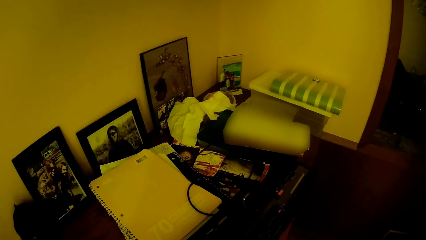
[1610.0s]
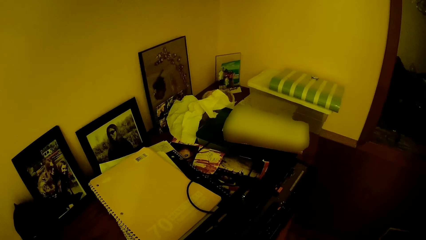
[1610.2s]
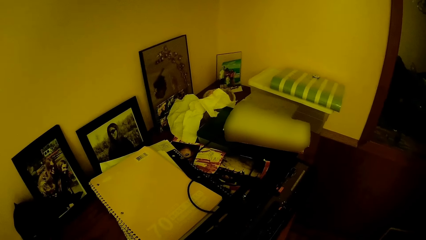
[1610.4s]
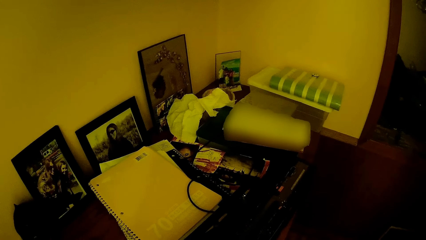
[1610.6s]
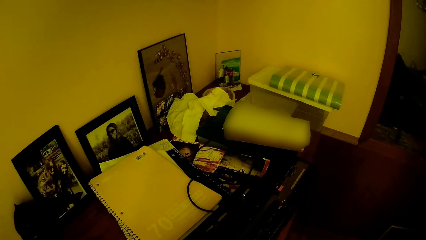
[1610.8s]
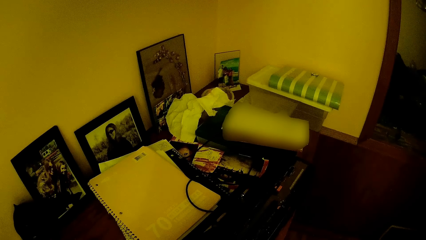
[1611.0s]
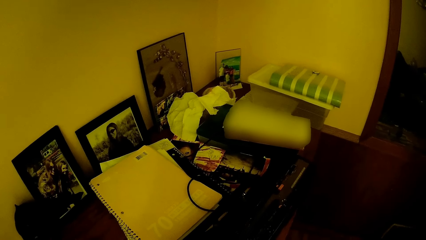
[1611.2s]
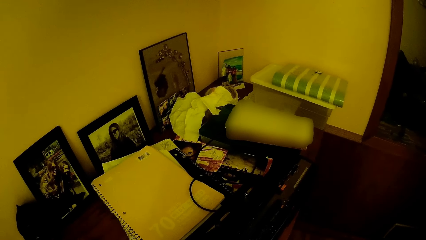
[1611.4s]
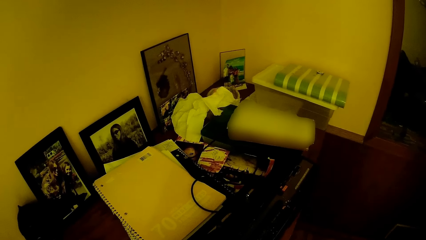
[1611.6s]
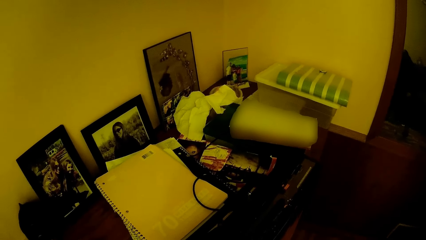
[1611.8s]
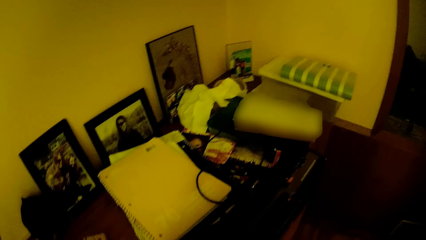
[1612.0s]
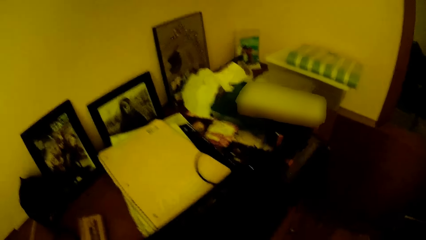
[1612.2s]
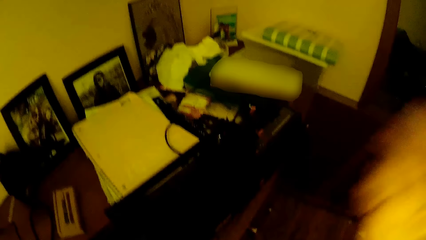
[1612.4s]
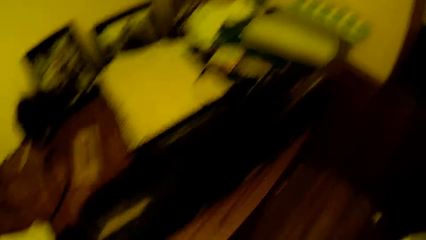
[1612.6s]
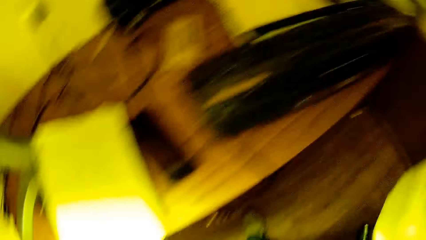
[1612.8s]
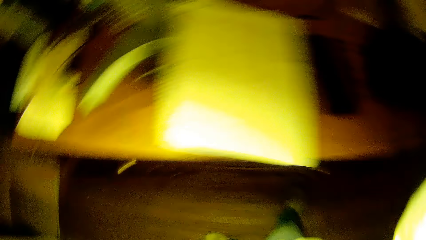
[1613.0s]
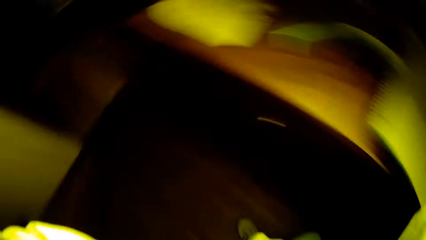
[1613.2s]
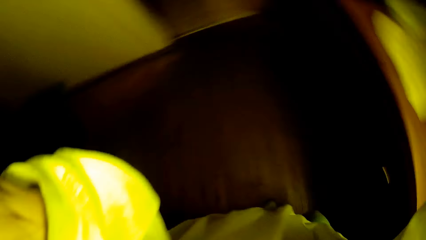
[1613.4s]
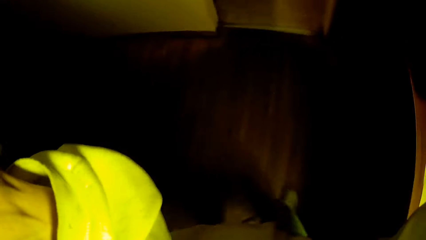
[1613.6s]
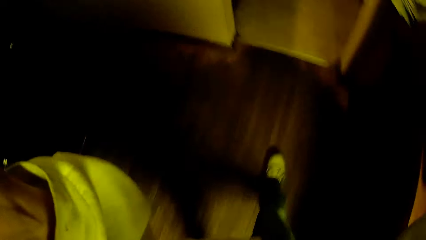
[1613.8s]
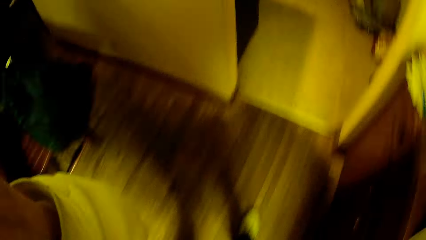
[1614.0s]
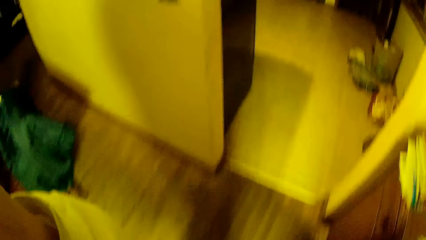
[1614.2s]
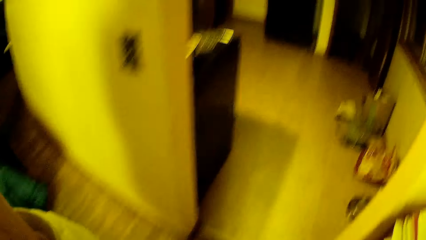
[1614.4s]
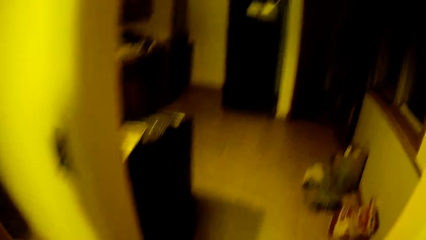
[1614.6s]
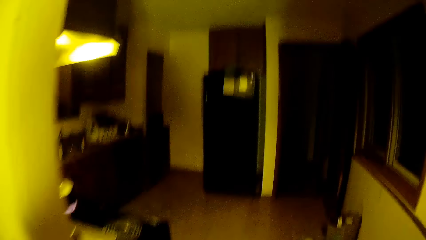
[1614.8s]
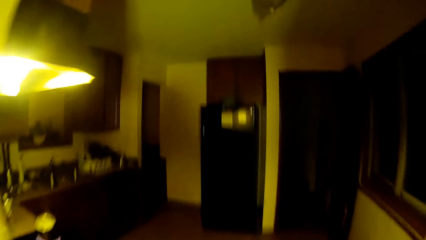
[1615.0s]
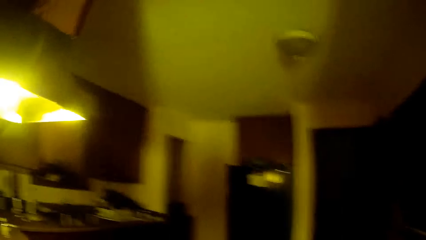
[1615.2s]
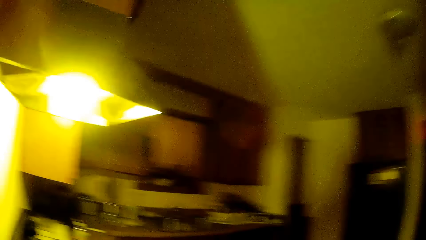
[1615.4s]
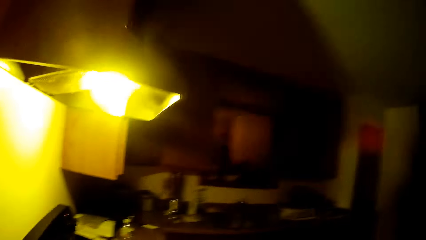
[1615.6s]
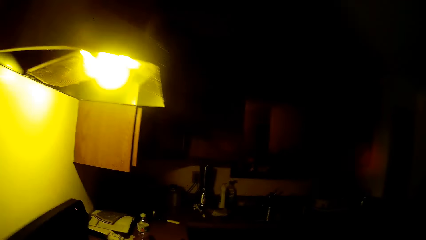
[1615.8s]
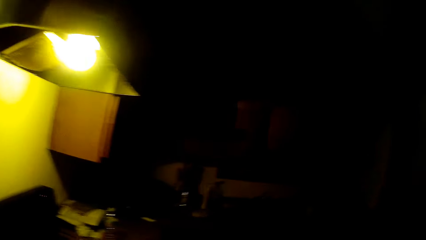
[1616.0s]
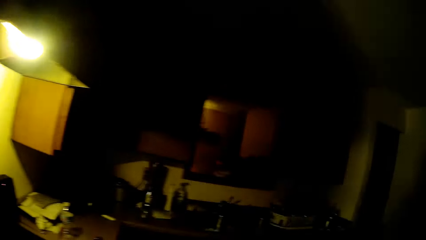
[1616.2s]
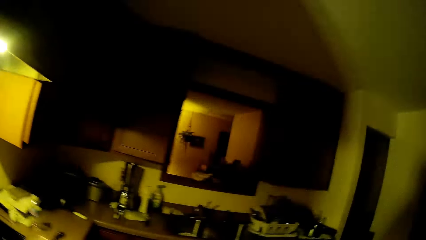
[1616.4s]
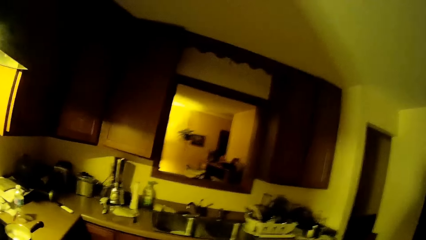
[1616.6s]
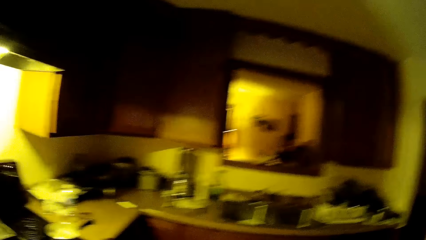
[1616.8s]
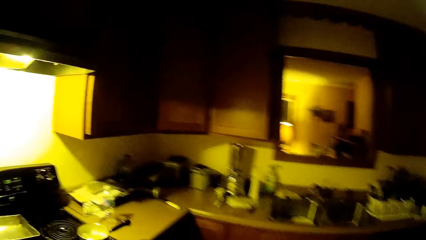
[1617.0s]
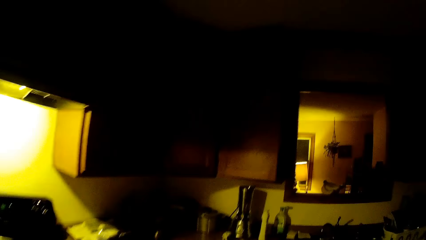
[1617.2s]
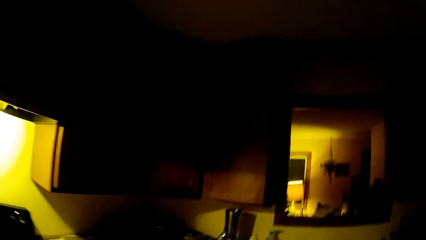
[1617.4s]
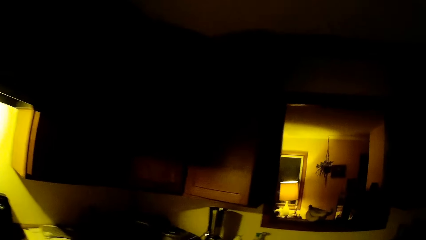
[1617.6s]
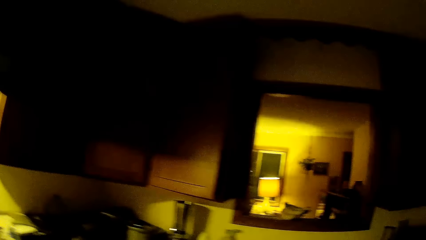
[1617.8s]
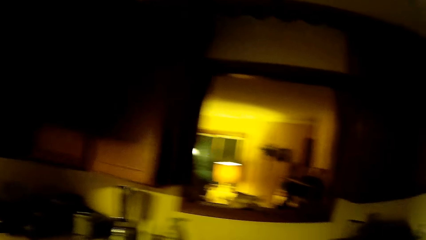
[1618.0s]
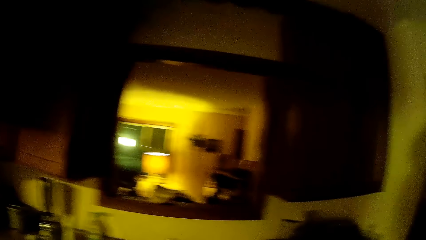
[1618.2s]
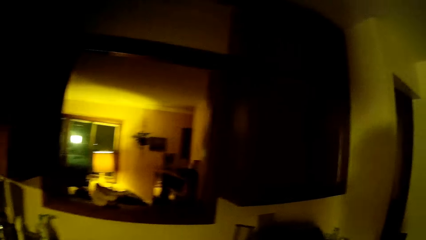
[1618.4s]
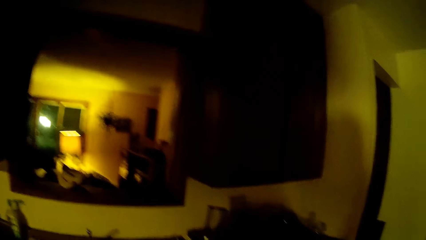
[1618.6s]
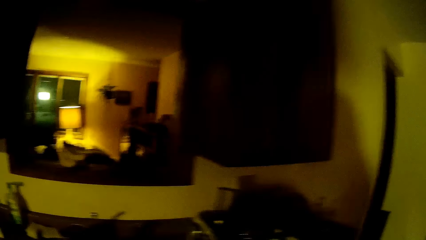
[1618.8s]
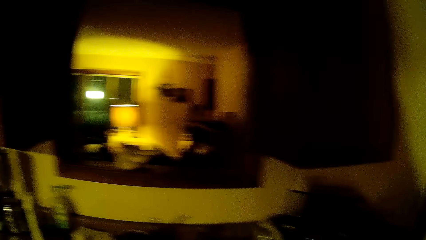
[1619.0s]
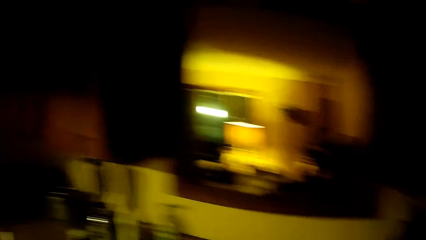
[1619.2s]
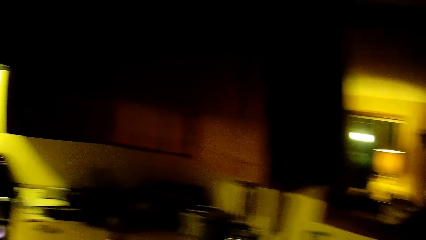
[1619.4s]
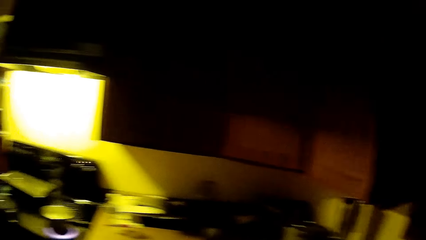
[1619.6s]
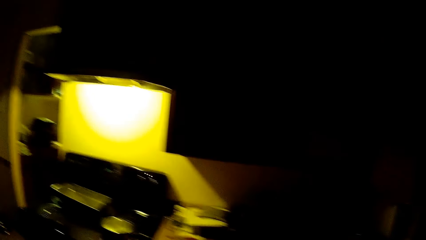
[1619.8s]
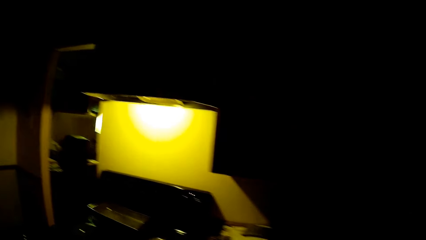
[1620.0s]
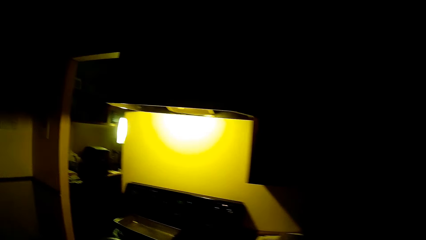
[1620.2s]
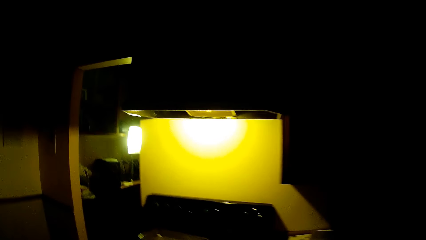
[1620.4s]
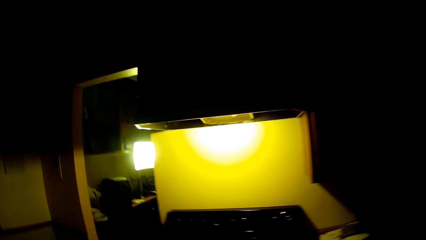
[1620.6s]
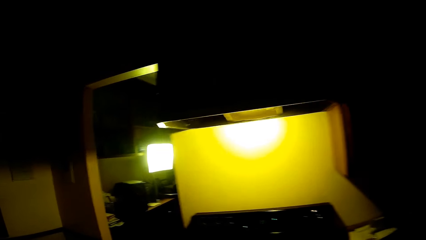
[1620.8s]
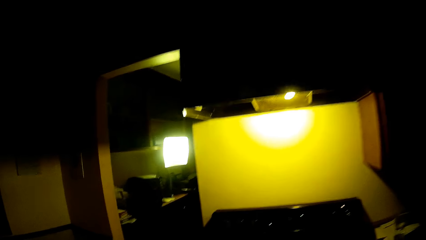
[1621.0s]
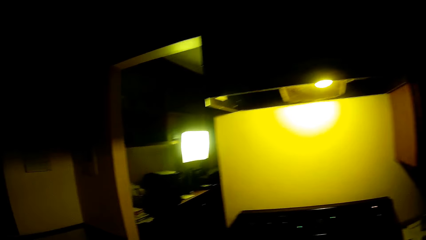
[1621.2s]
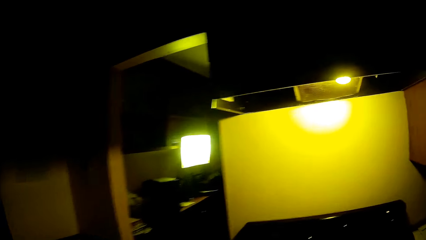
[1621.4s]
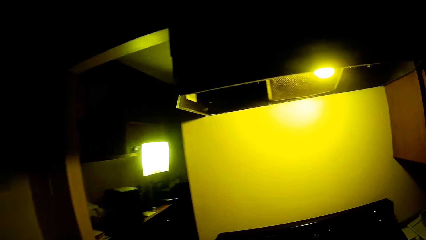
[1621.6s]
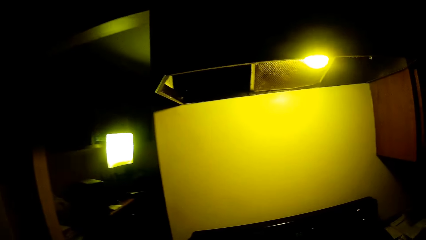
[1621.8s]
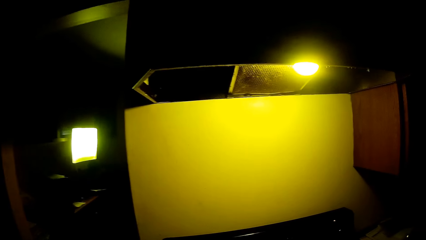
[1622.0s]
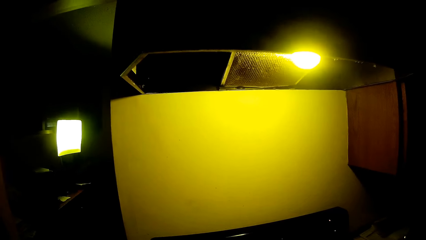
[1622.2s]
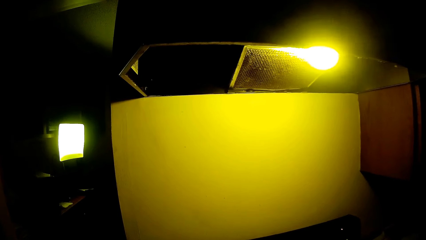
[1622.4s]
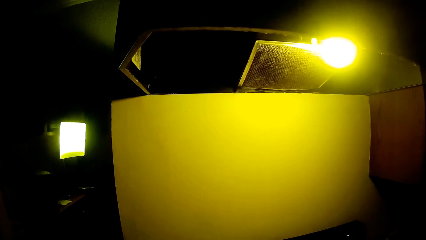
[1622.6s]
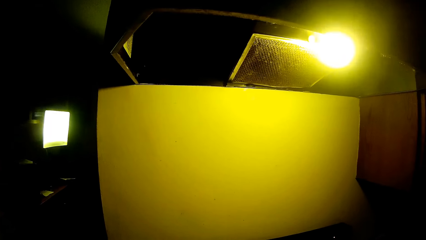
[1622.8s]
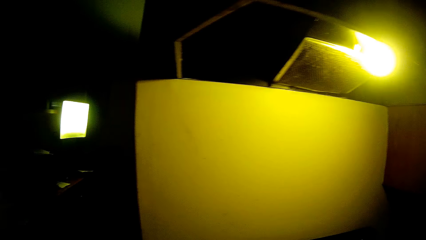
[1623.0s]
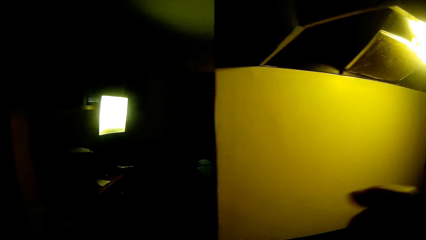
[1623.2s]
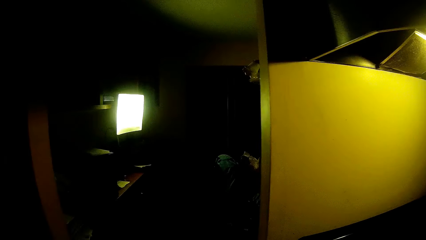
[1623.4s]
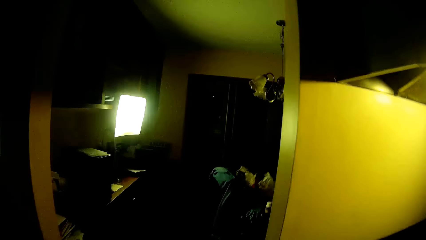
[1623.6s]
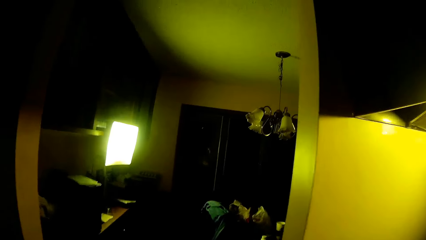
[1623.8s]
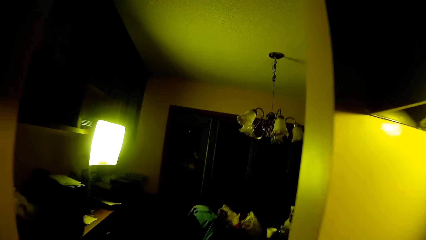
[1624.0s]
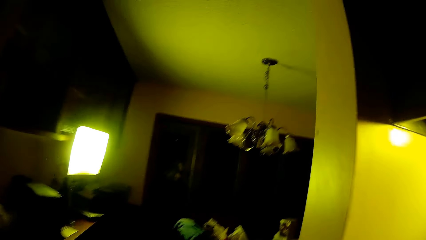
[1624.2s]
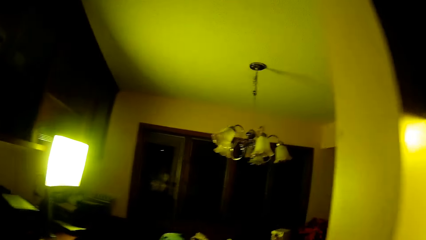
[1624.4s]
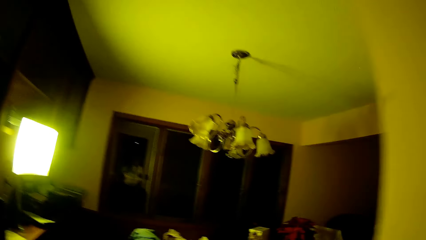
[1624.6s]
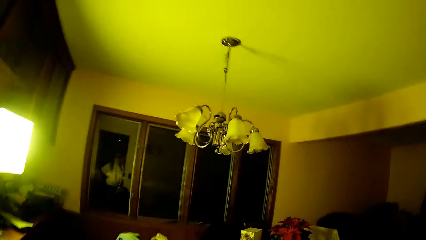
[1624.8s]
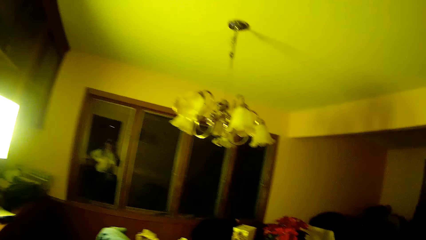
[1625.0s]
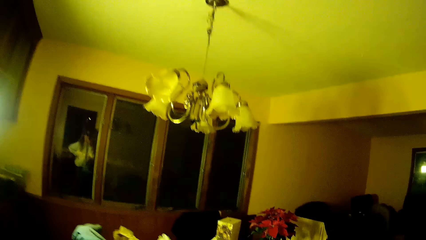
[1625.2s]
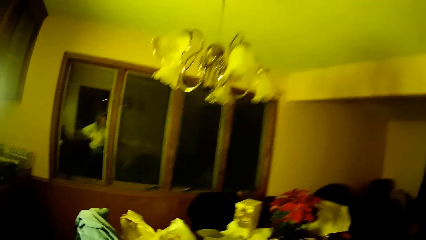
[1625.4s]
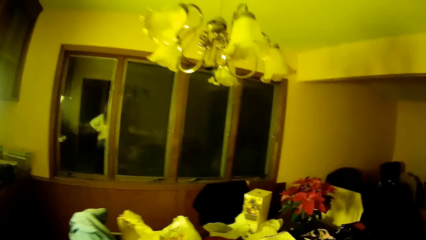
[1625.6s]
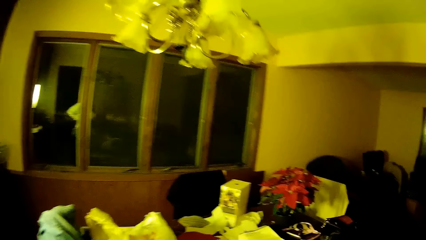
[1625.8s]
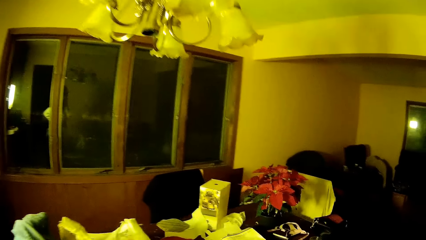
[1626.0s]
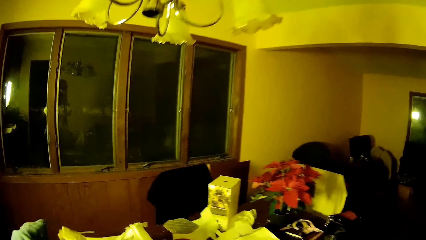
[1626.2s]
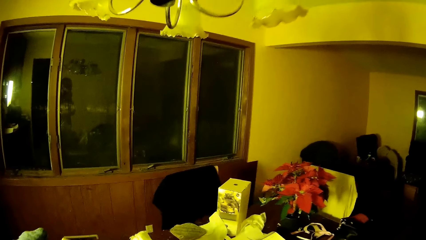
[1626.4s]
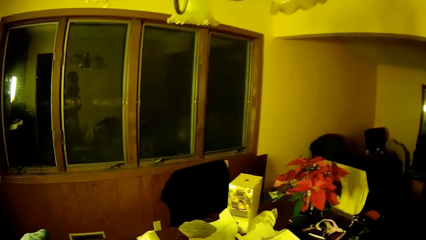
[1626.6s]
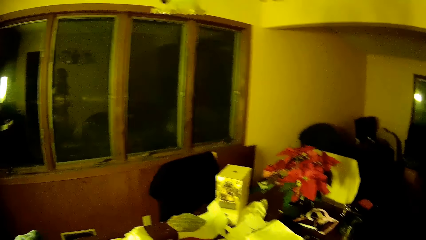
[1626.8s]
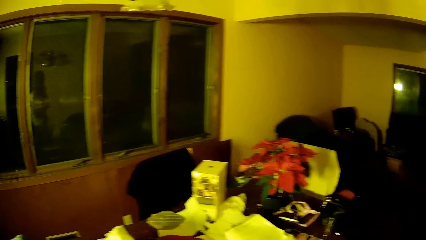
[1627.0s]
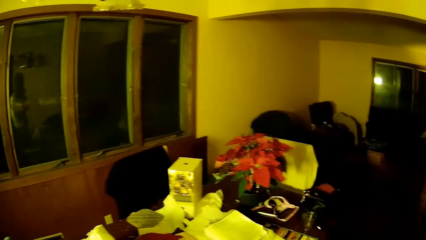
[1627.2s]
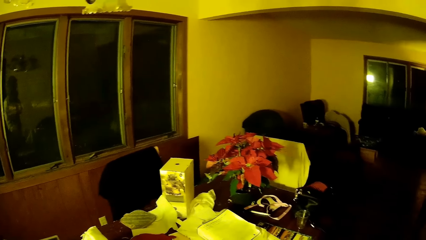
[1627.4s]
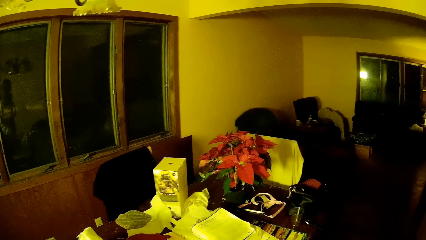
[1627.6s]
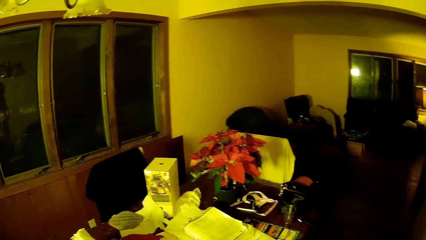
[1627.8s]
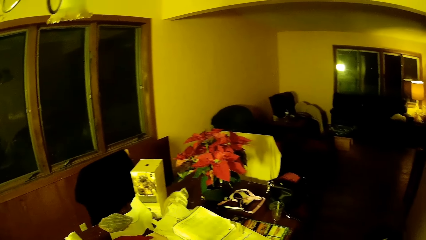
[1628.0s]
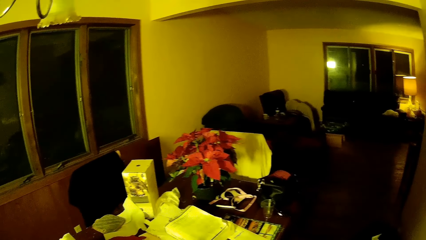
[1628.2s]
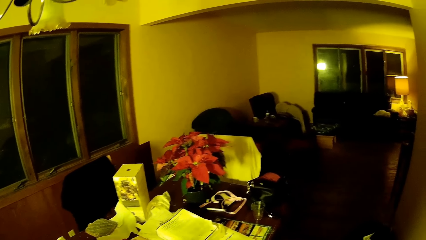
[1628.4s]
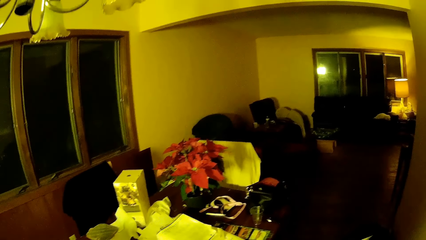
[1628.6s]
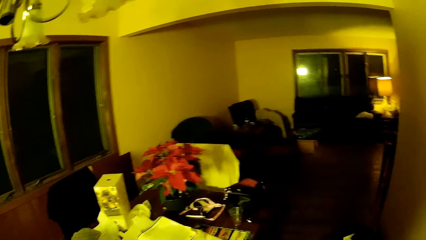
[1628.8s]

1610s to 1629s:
The camera wearer walks into the kitchen from the dining room. They walk into the dining room from the kitchen.
